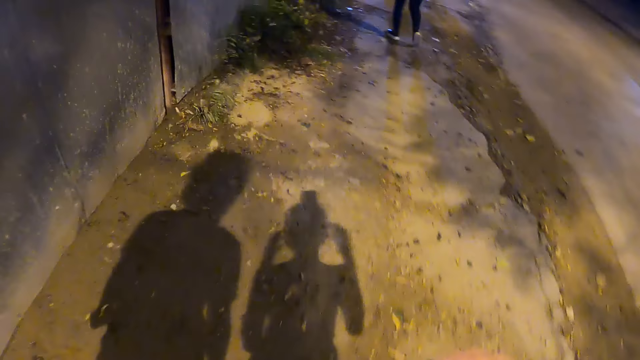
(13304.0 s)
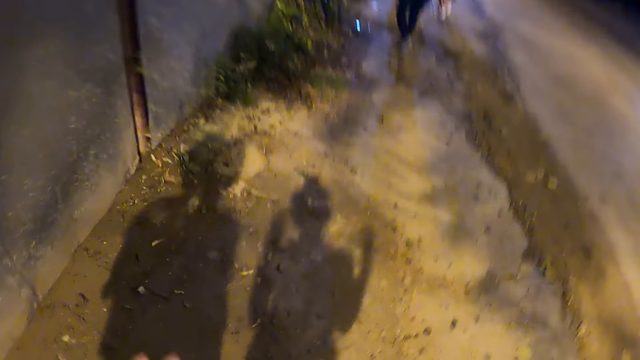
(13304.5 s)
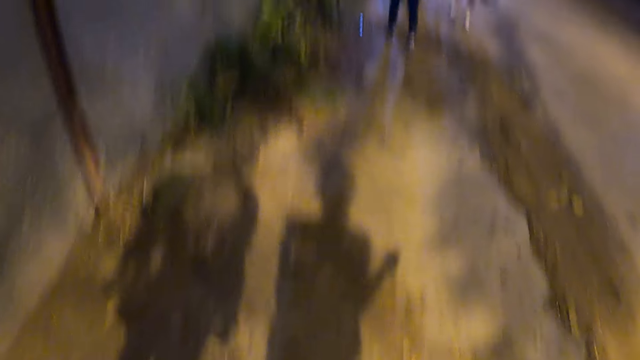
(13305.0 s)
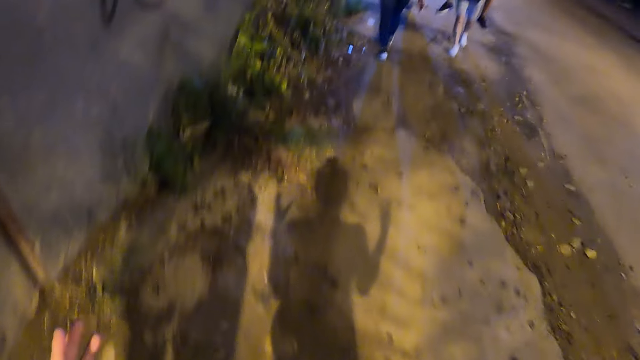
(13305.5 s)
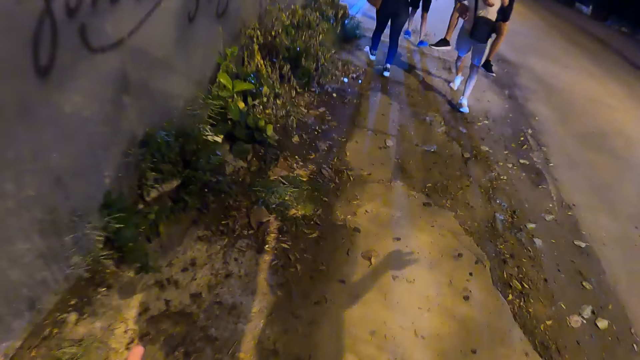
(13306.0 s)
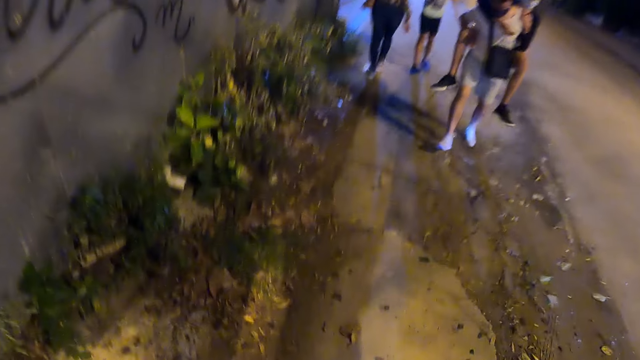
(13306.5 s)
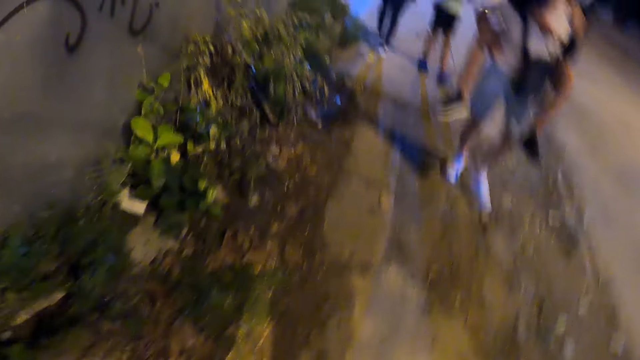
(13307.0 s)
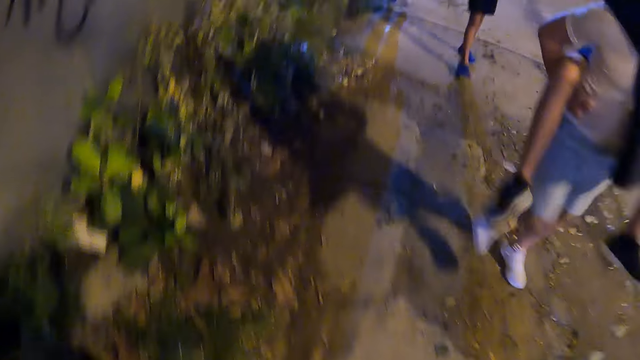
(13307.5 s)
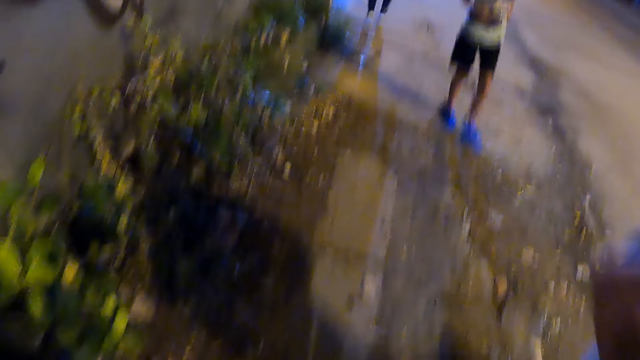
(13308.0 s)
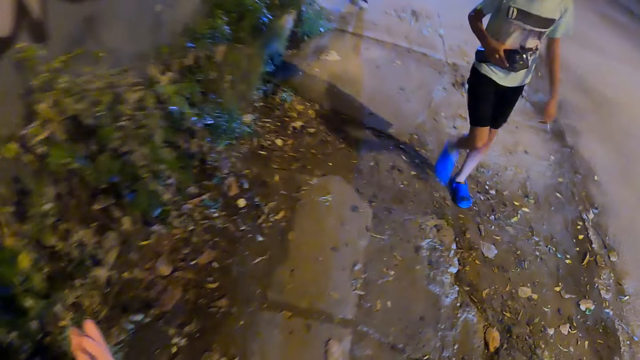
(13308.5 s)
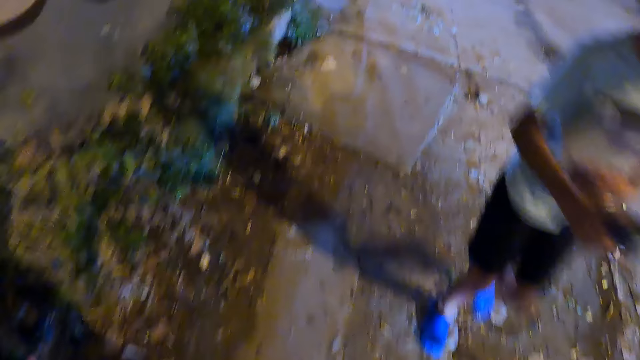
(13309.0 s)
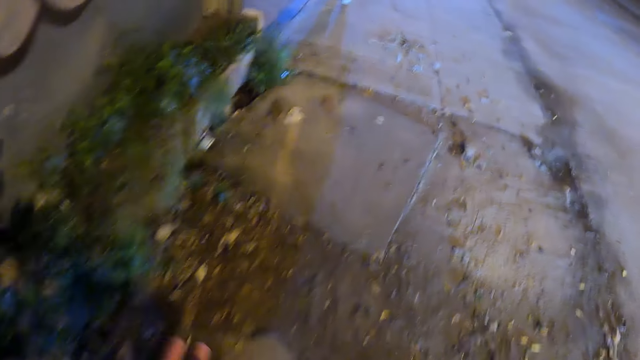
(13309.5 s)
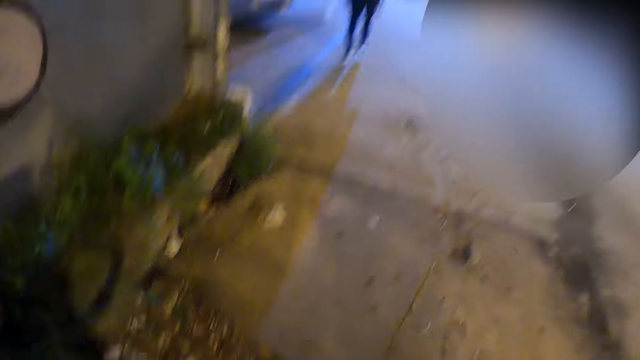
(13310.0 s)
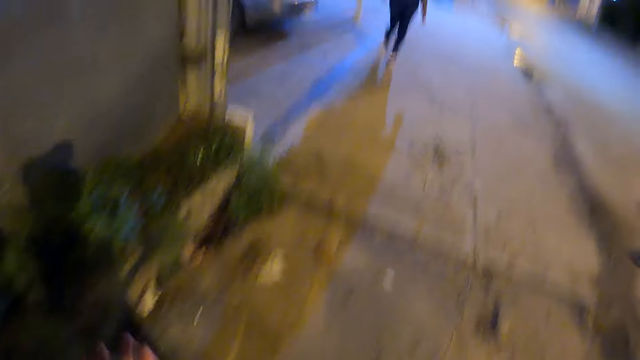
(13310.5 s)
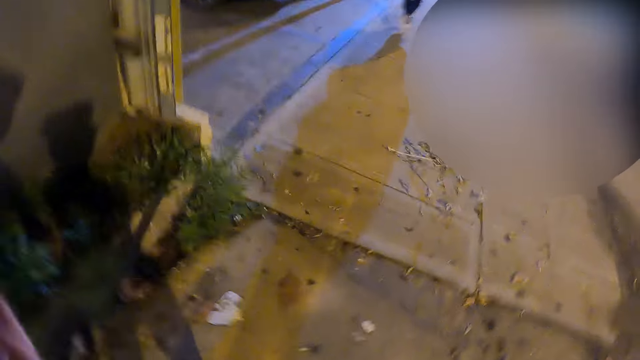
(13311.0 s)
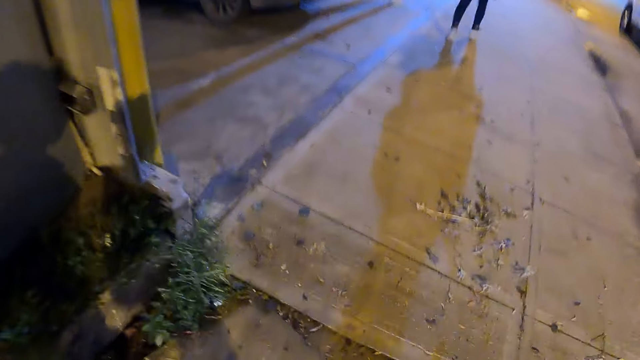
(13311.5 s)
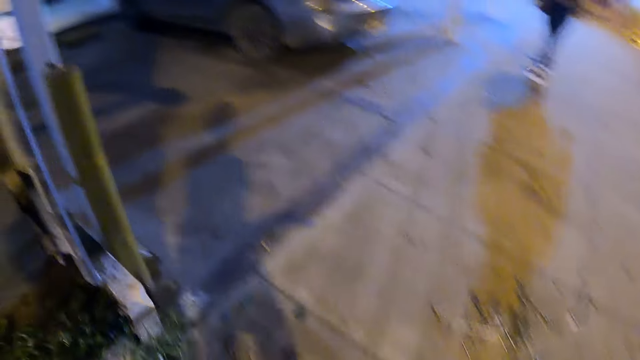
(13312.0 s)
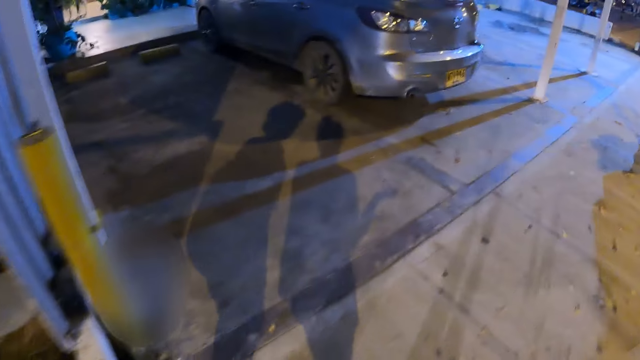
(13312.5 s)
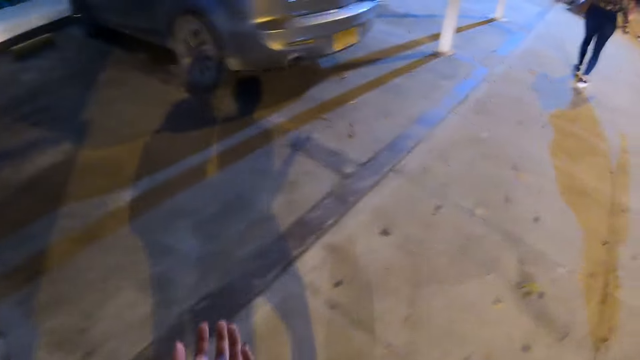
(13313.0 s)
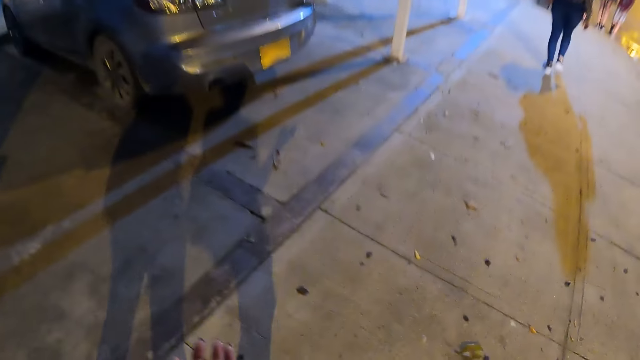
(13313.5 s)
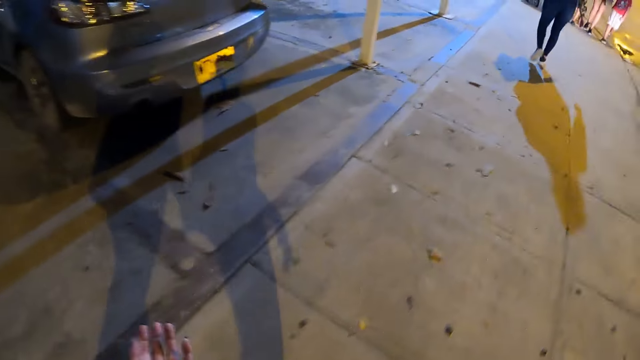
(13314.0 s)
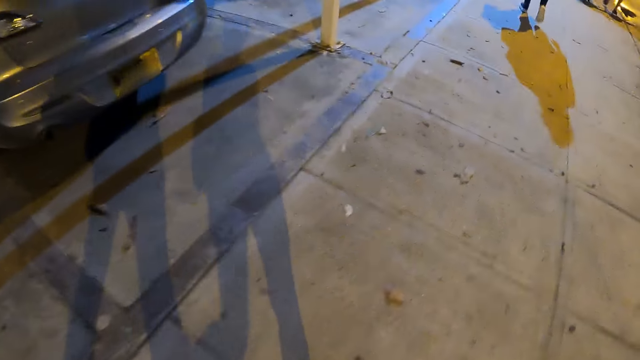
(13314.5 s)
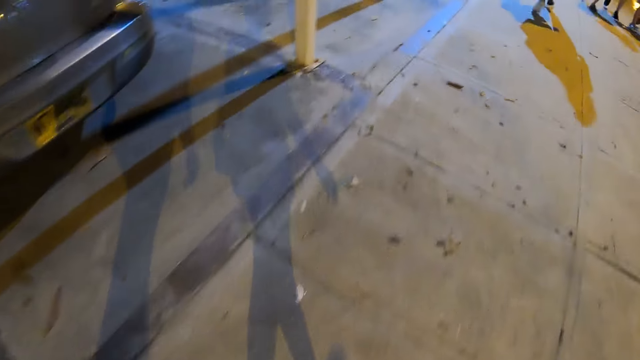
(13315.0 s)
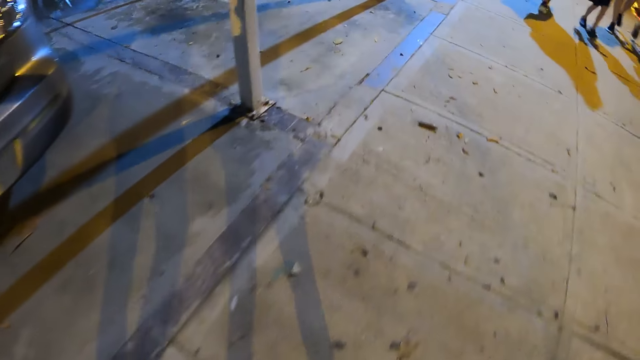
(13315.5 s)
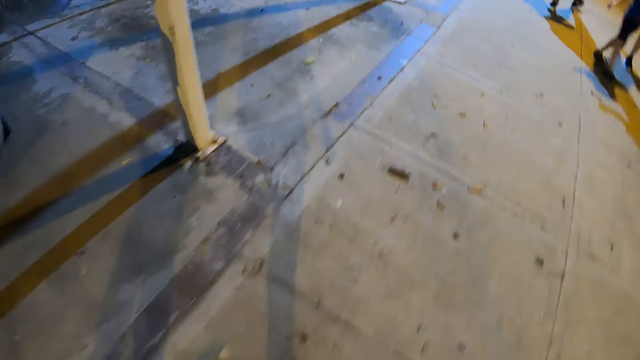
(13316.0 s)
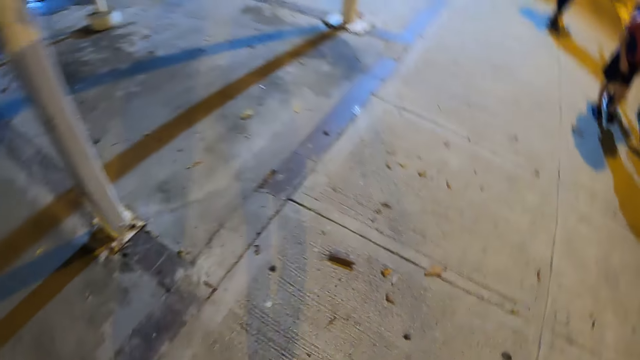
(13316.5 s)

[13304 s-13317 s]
The camera wearer converses with a man. The man walks around the street. The camera wearer walks around the street. They look left. They look down.

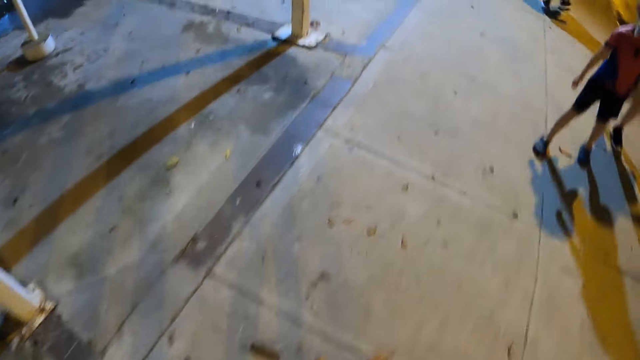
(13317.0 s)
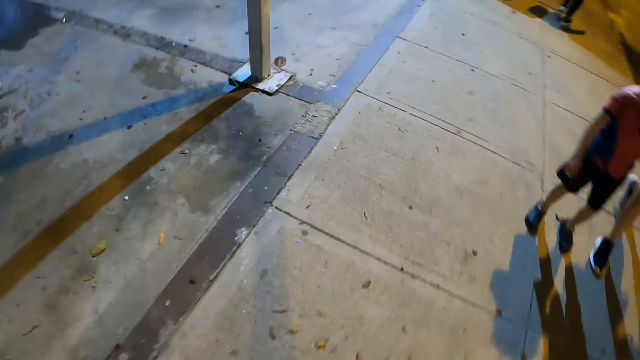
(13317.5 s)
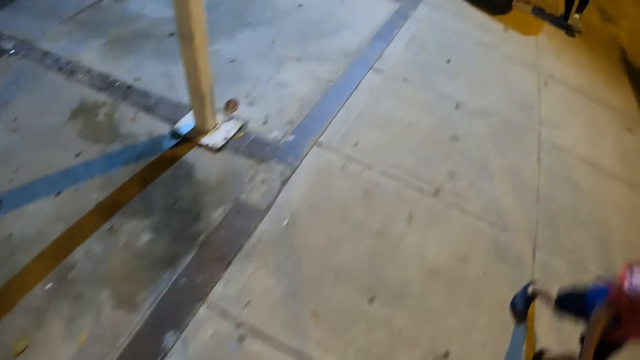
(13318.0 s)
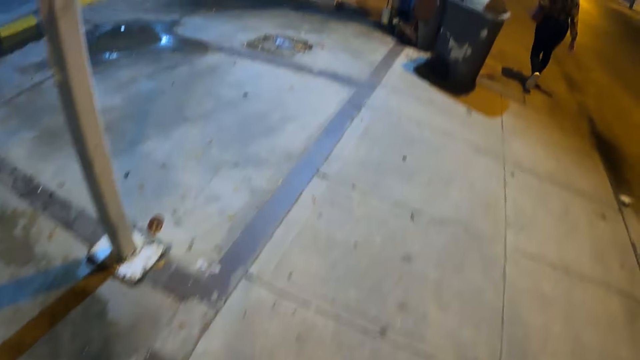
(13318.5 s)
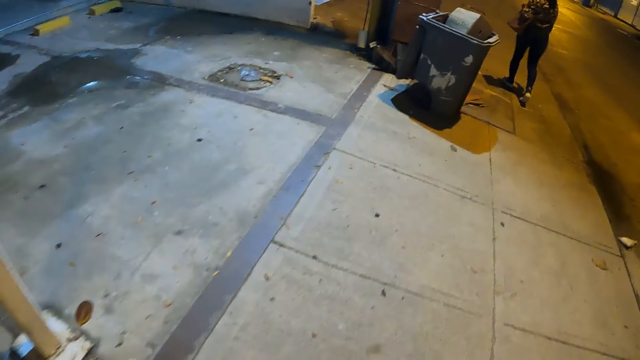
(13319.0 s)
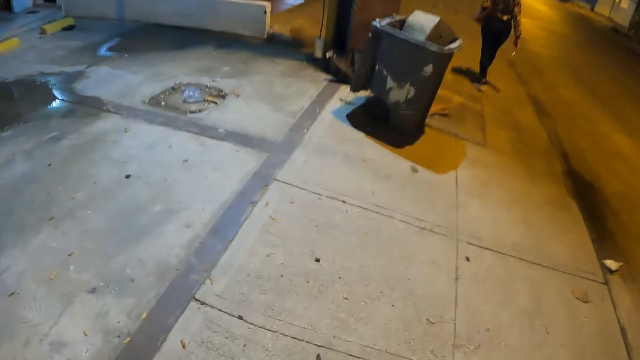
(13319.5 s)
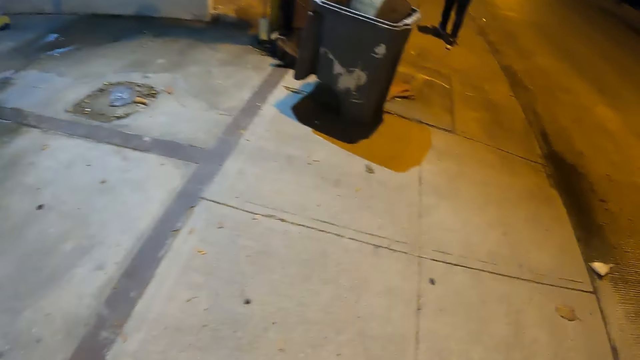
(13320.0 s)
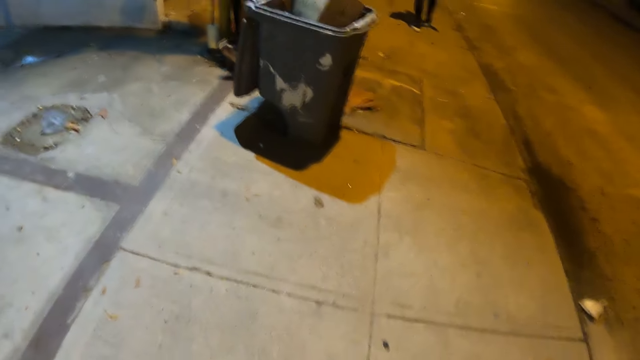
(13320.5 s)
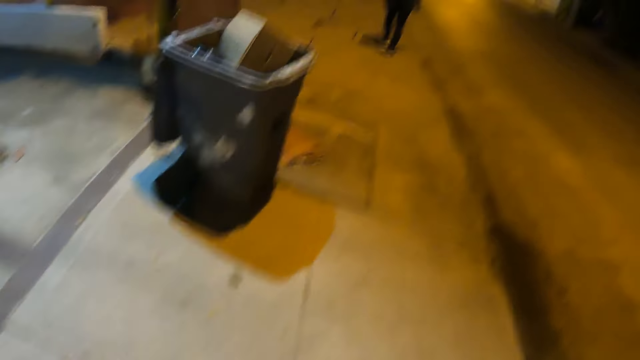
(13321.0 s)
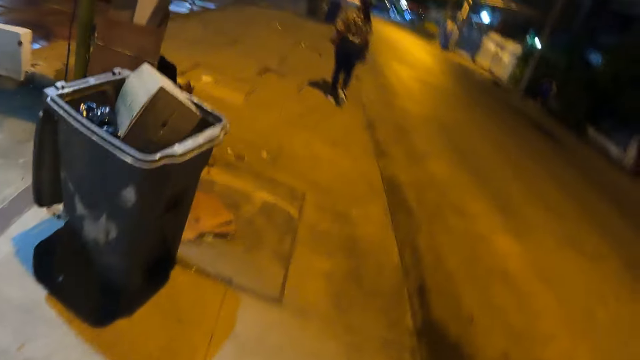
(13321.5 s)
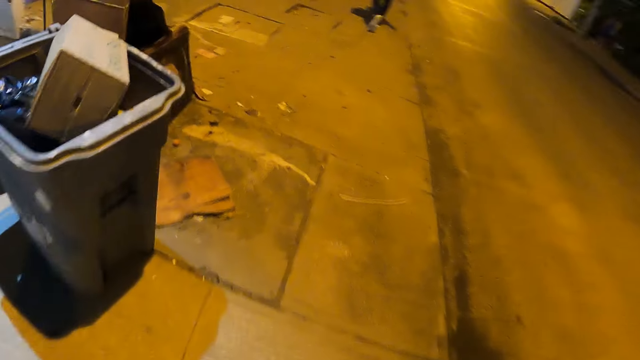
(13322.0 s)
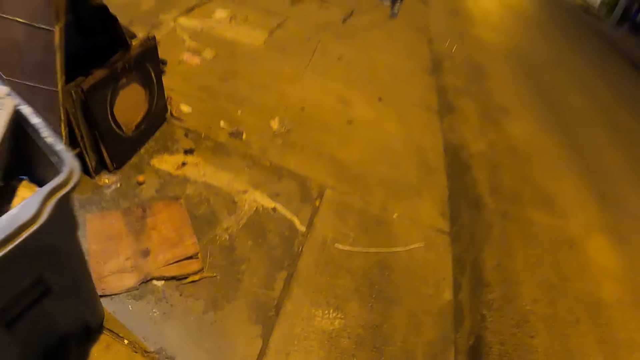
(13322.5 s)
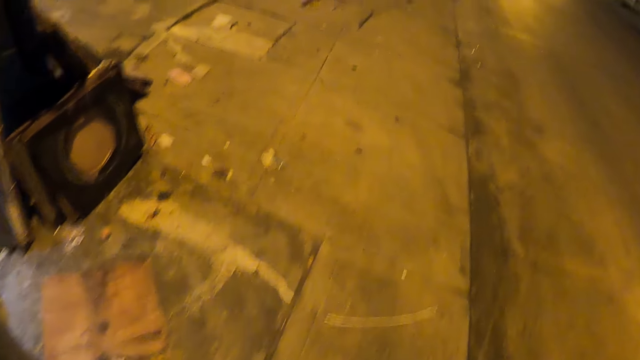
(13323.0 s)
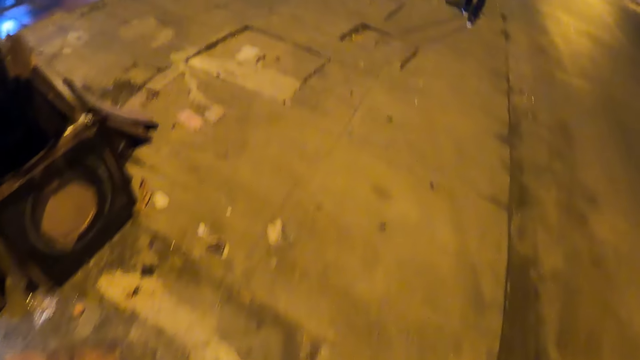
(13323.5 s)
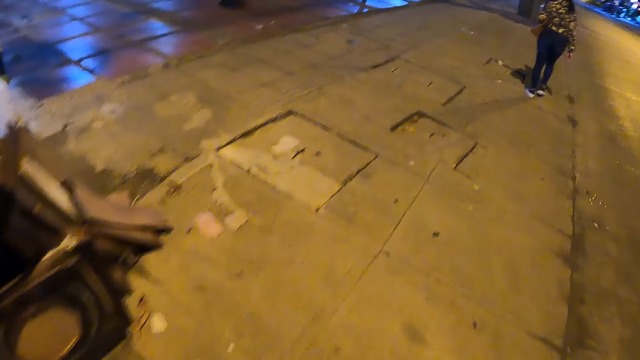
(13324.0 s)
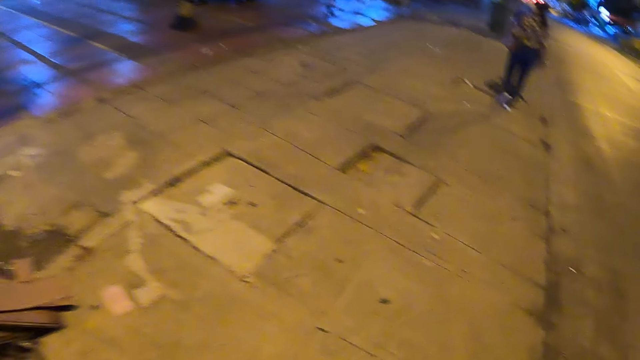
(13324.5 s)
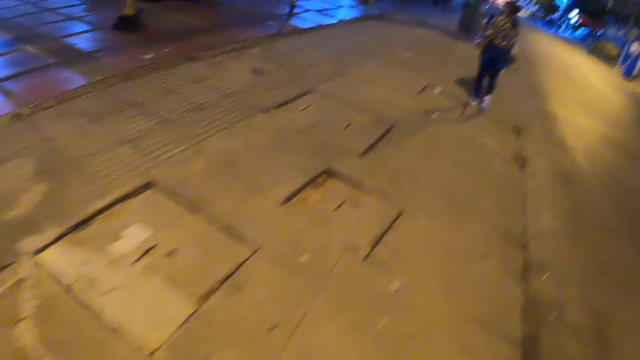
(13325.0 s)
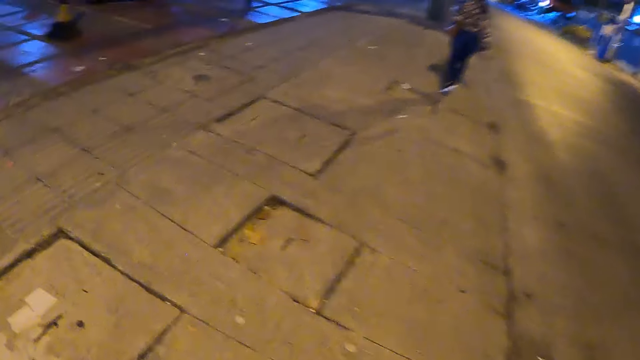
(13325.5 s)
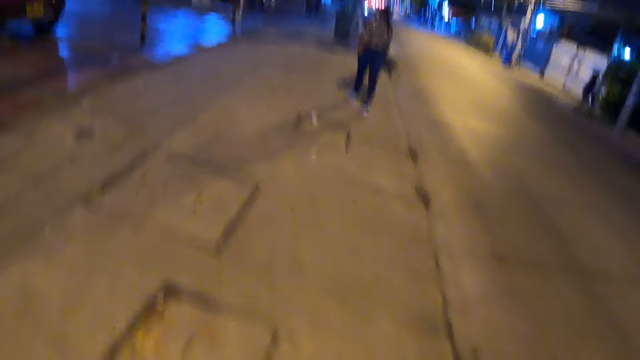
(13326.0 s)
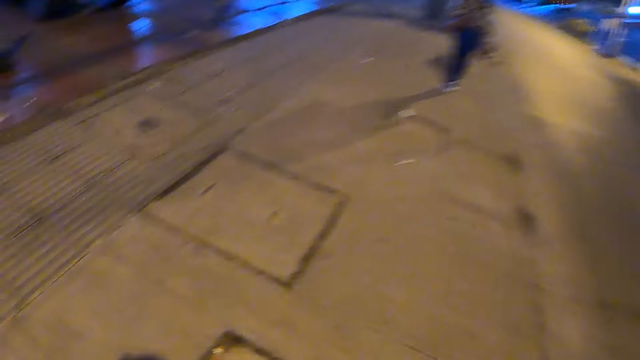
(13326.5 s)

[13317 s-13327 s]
The camera wearer looks forward. They look left. They look forward.
